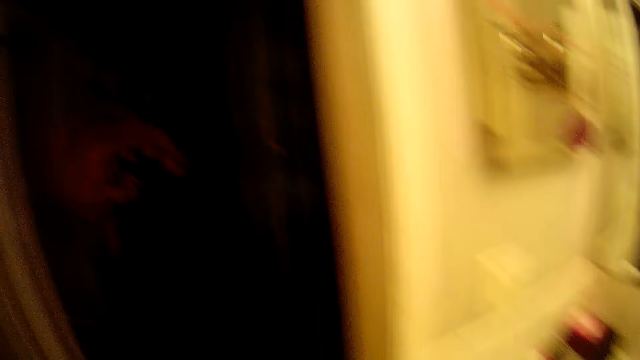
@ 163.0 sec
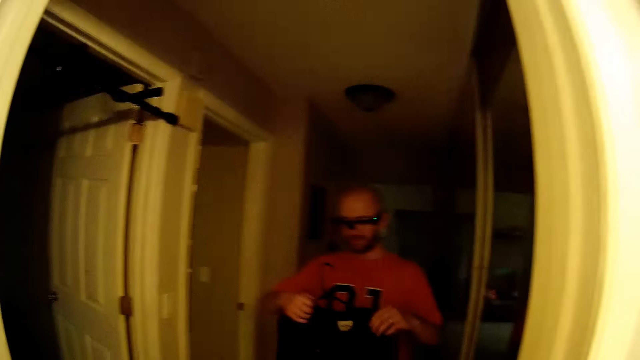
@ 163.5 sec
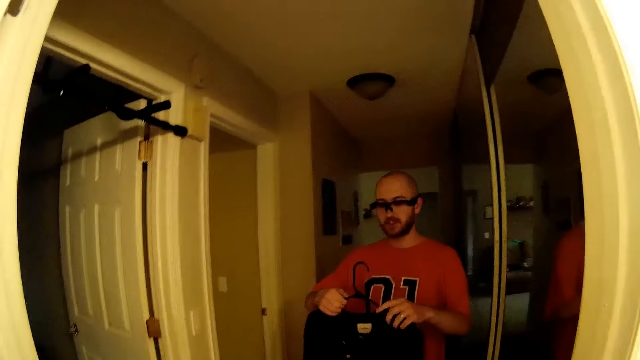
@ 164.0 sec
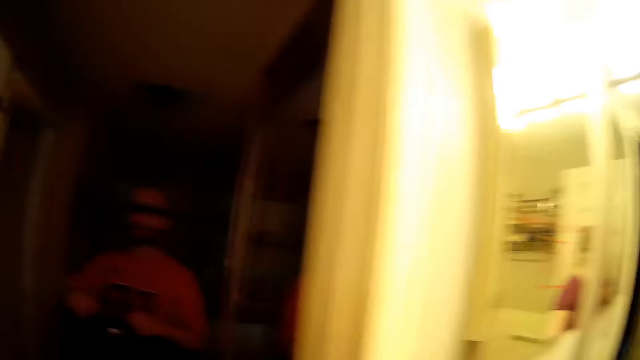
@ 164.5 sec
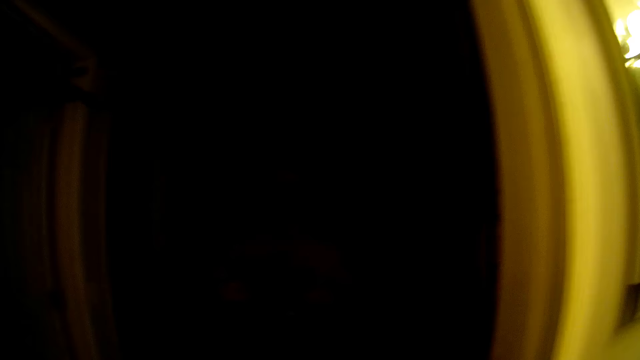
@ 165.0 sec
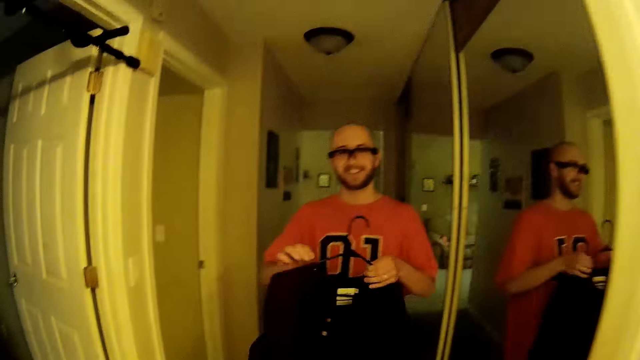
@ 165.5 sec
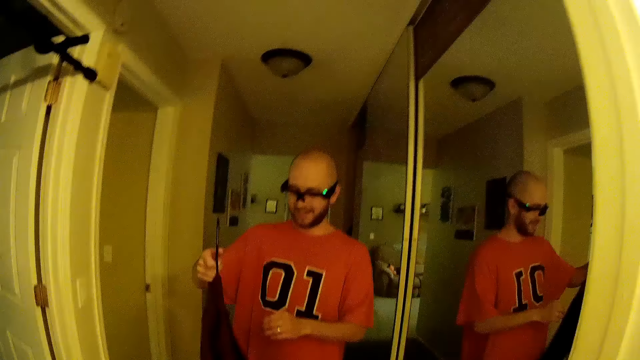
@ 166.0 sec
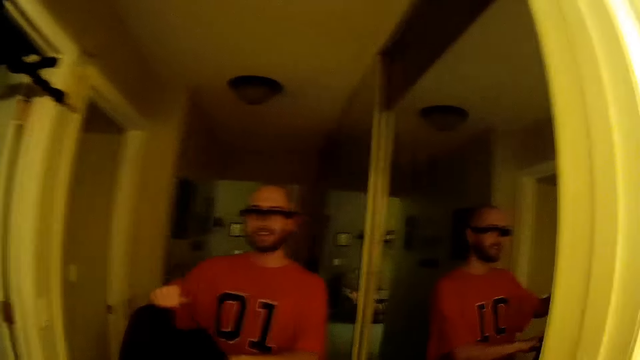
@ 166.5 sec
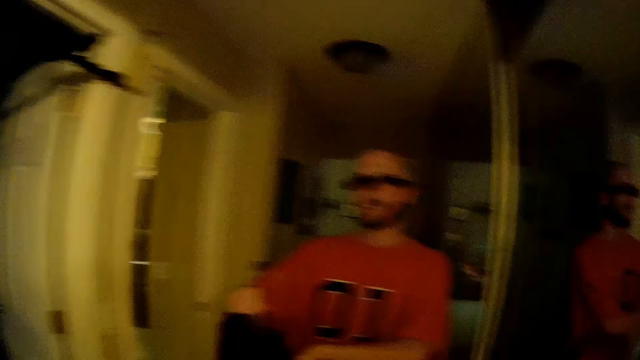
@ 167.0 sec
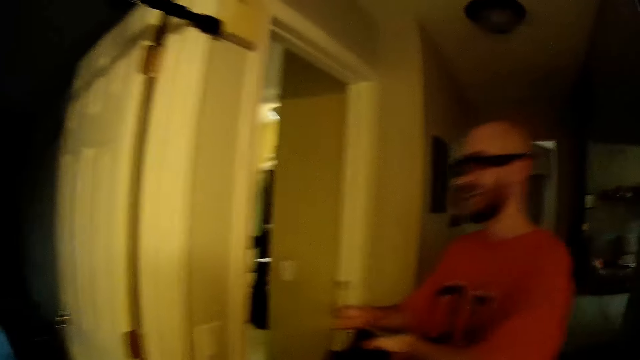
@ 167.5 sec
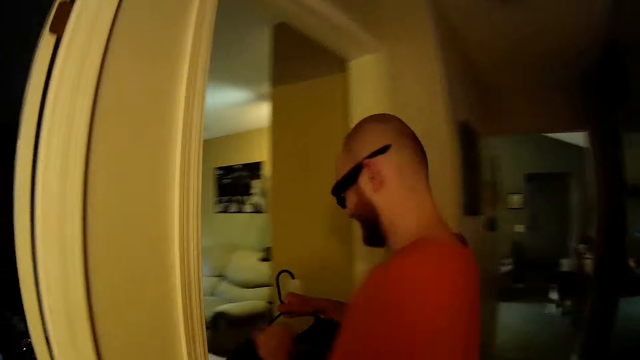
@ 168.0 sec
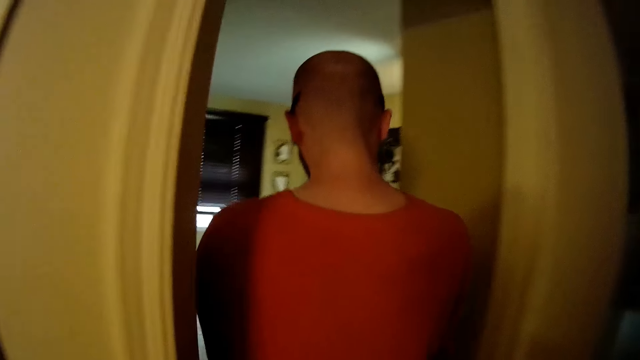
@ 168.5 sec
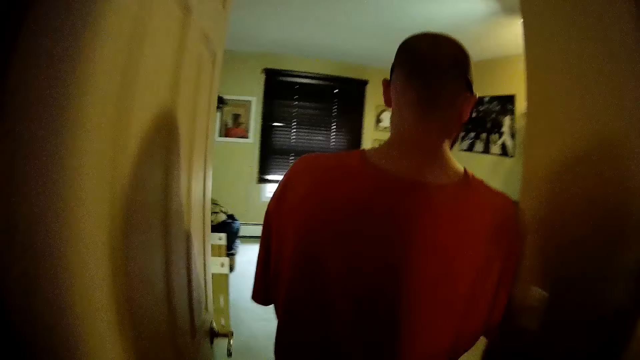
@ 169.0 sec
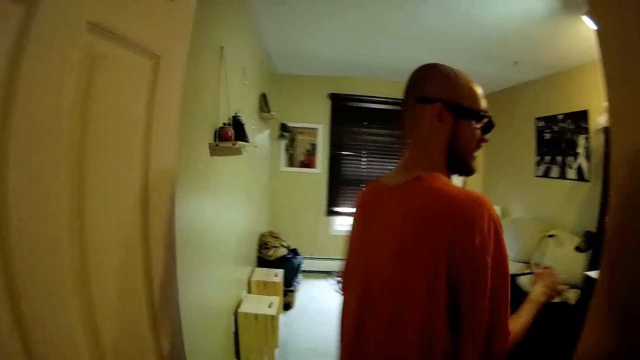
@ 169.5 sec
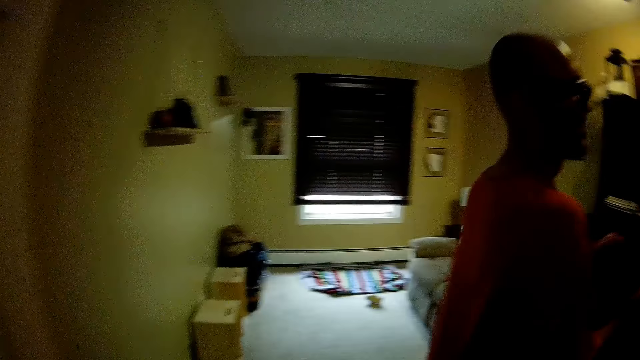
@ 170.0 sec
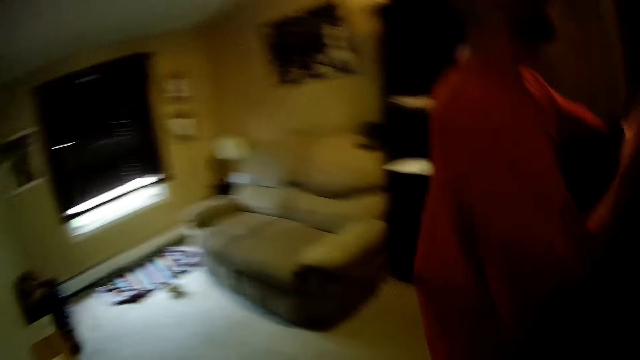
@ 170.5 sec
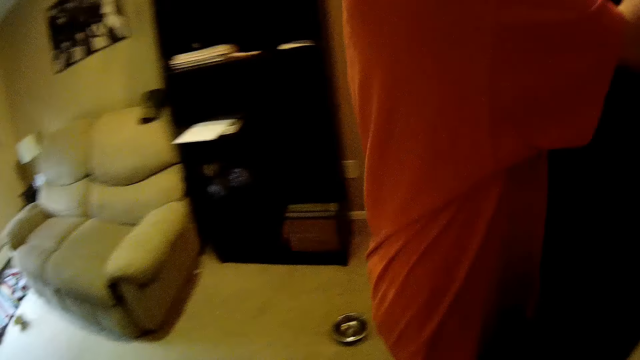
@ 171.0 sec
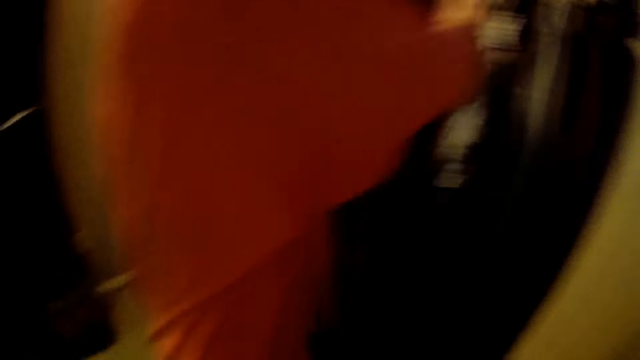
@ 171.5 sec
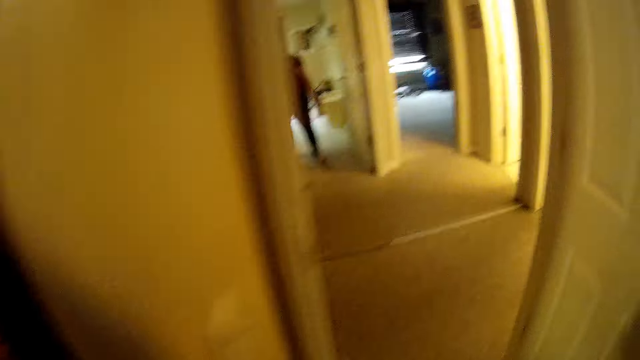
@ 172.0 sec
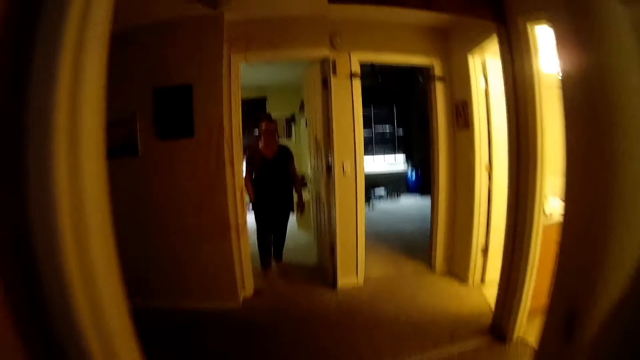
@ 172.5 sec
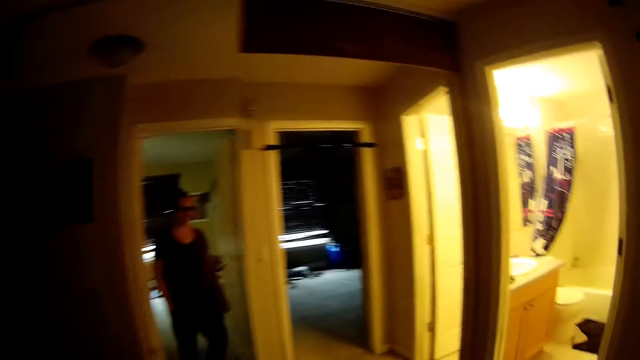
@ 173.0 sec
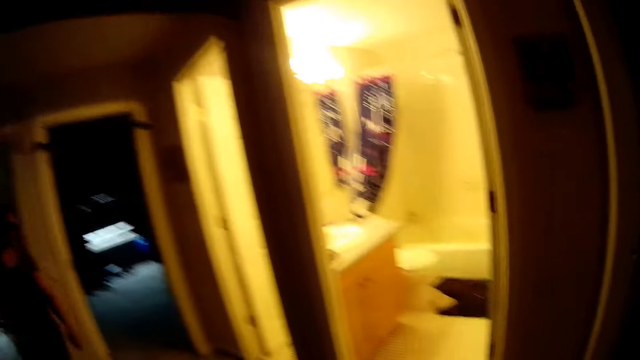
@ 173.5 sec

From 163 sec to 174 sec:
A man holds a black shirt in a hanger with both hands. He passes the black shirt from his left hand to his right hand. He walks towards the bedroom and enters the room. The camera wearer follows the man. They talk to the man. The man hangs the black shirt in a wardrobe with his right hand. The camera wearer walks to the bathroom.

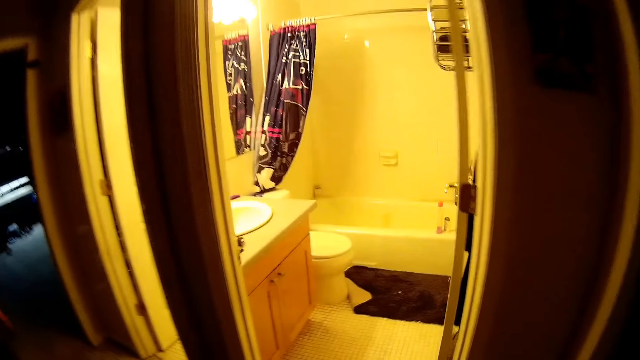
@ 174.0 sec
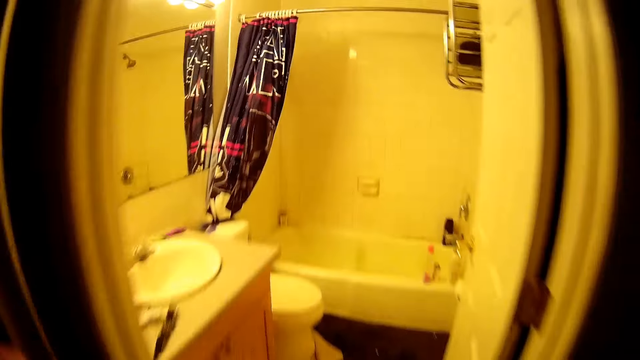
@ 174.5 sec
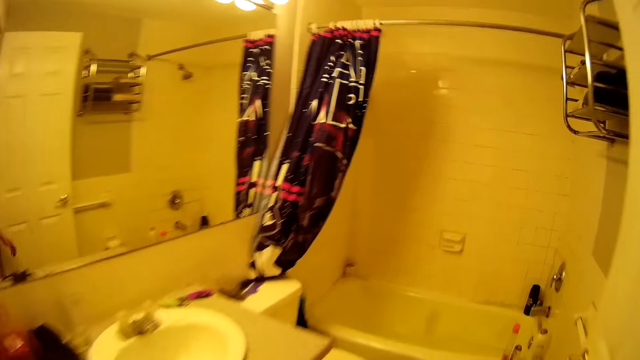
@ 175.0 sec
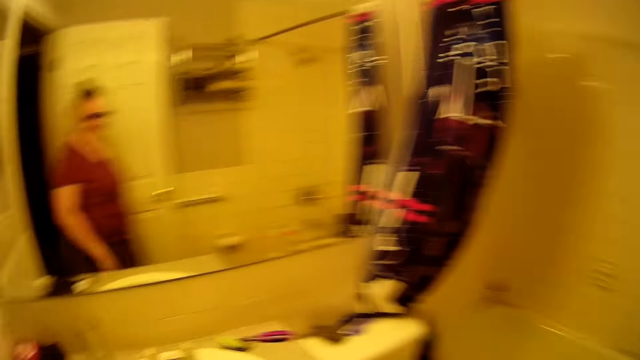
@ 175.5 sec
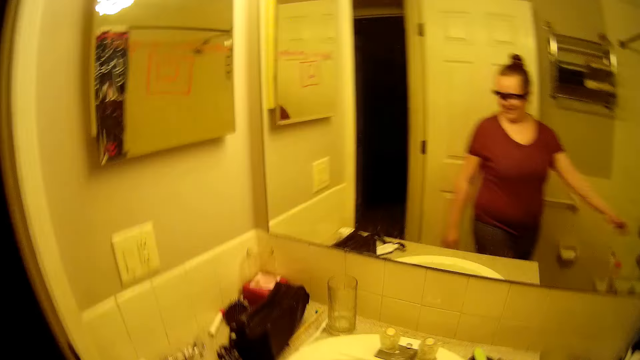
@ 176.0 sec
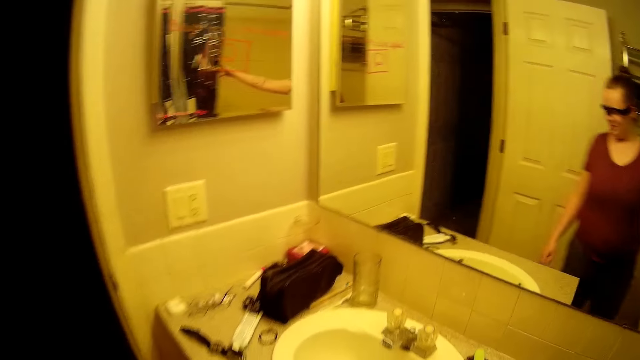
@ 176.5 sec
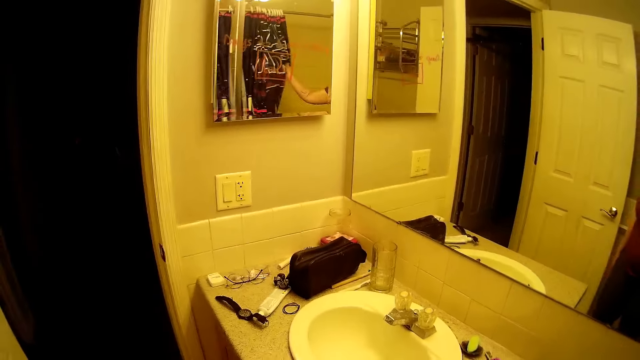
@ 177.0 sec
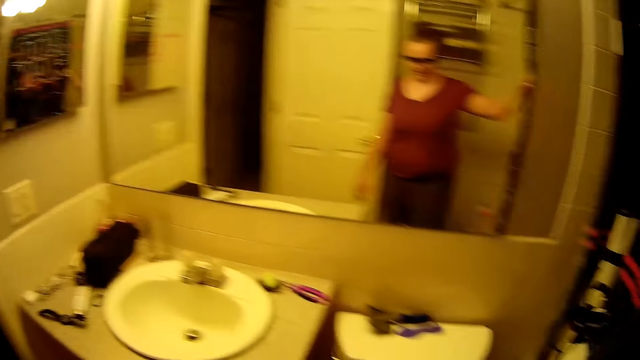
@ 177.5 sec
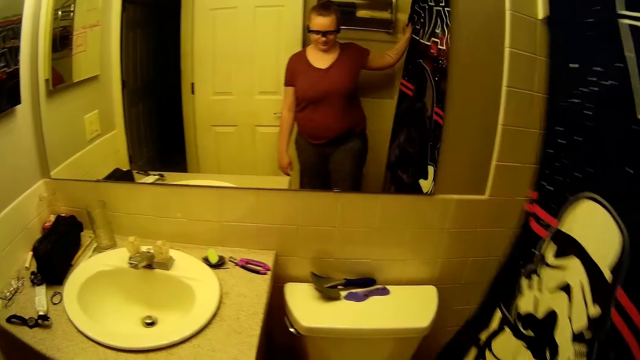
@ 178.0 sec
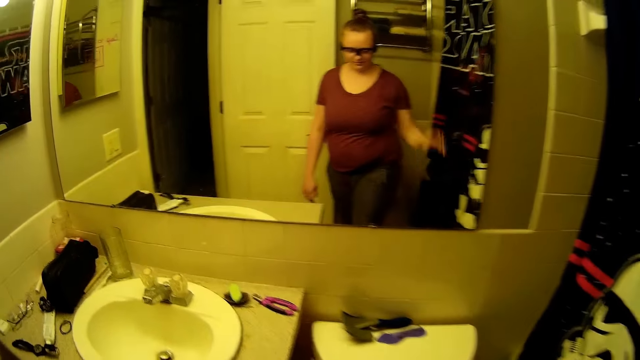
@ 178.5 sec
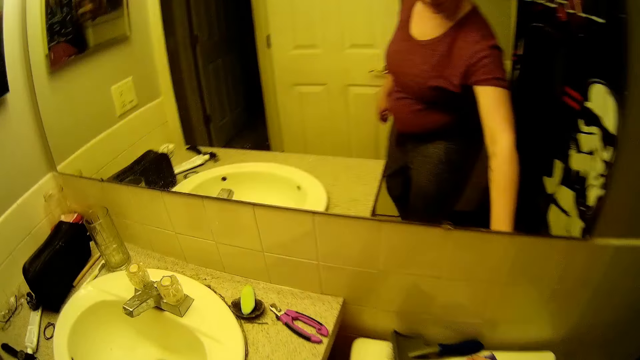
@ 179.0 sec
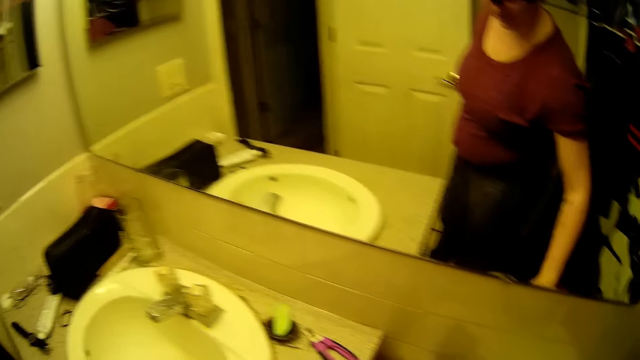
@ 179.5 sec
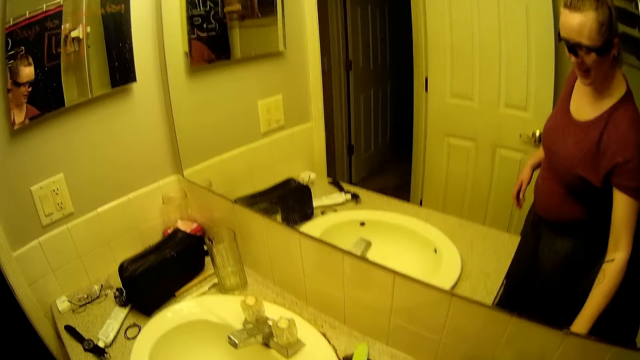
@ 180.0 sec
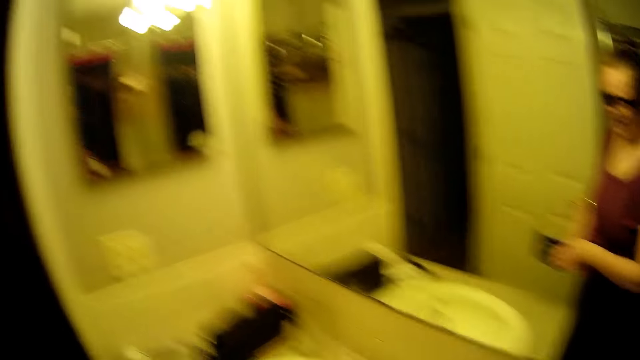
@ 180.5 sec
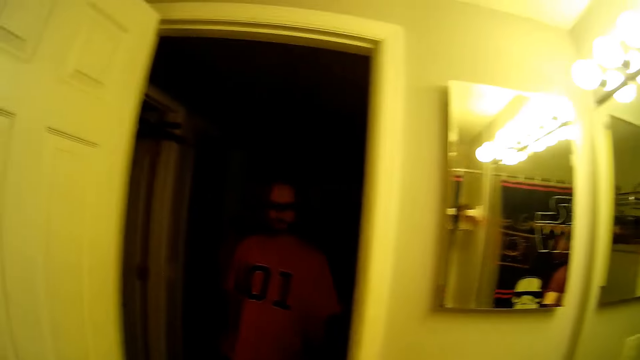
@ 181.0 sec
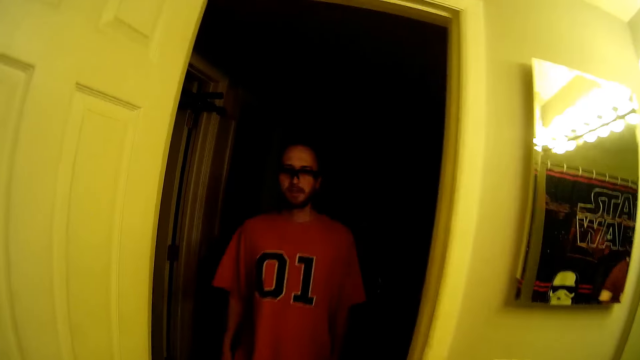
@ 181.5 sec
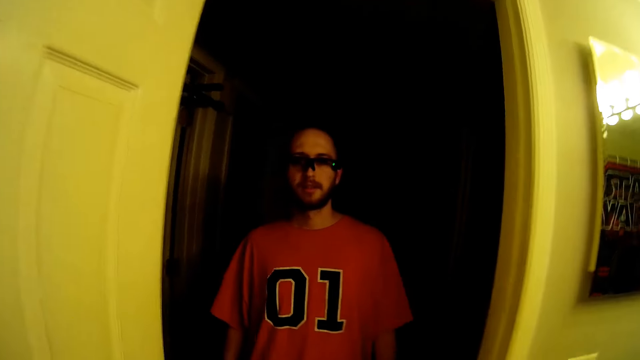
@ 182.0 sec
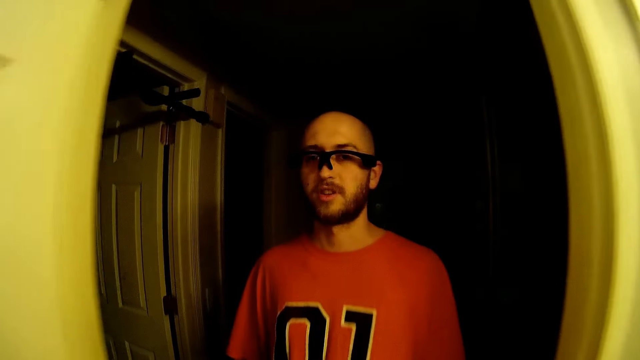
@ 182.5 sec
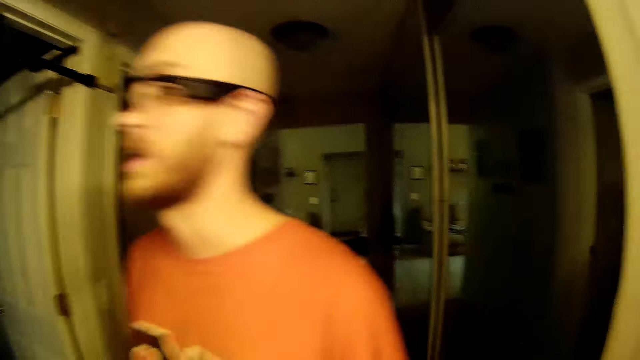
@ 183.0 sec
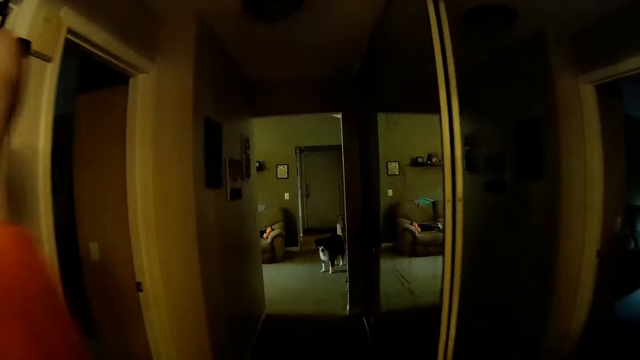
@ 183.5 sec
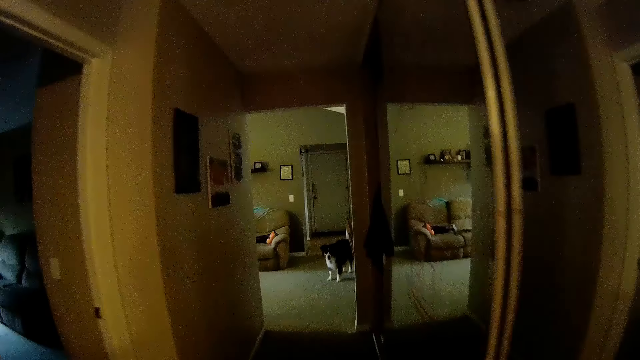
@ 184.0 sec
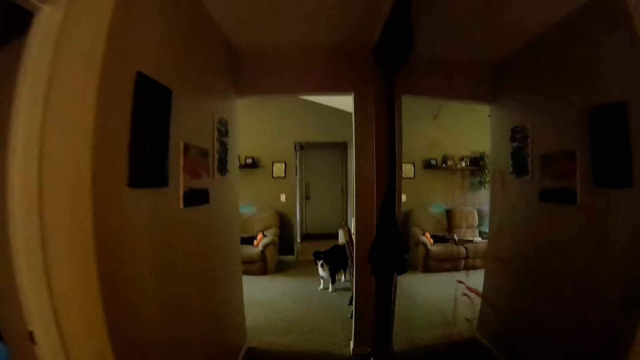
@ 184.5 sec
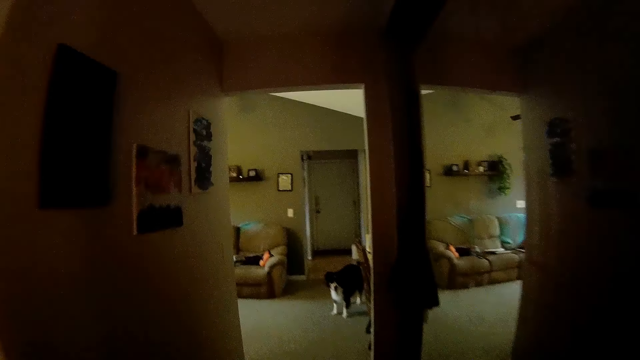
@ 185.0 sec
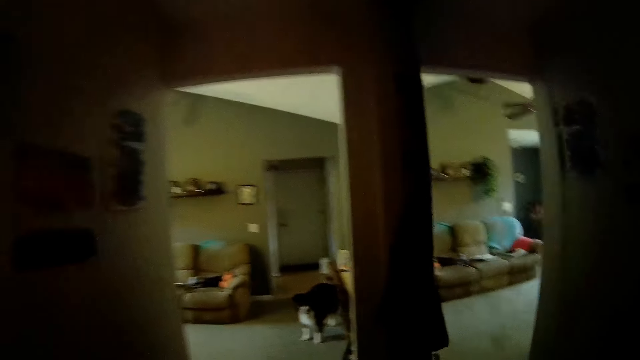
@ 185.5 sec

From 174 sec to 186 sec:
The camera wearer enters the bathroom. She draws a bathroom curtain with her right hand. She picks up a bathroom spatula or comb with her right hand. She picks it up again. She places the comb in her left hand. She talks to a man. The man walks to the bathroom, towards the camera wearer. The man talks to the camera wearer. The camera wearer walks towards another closet.
